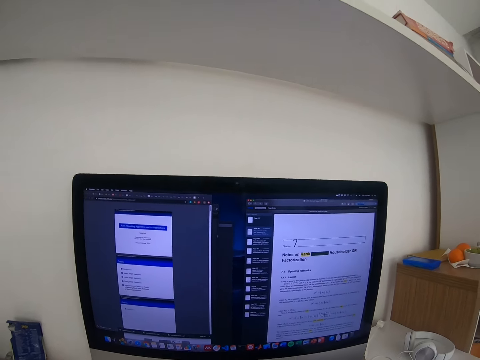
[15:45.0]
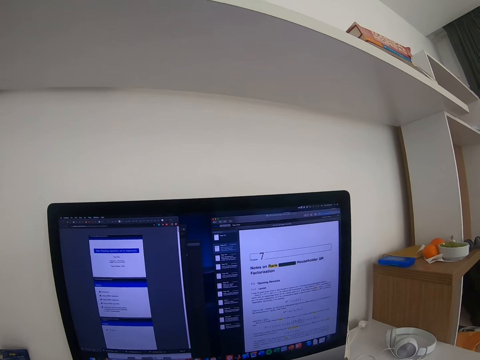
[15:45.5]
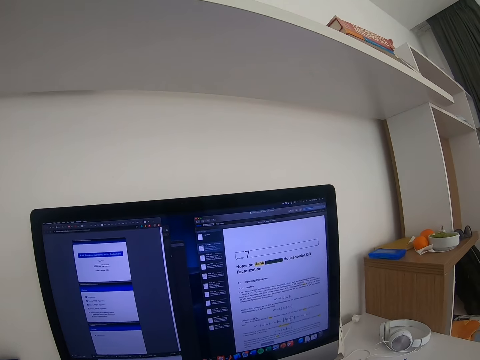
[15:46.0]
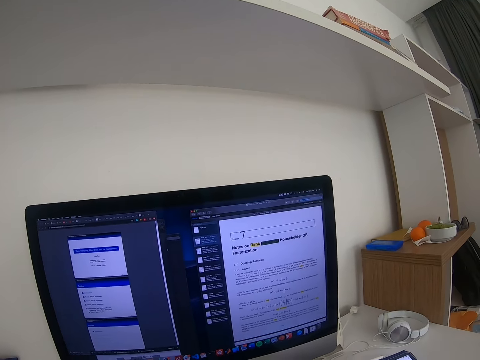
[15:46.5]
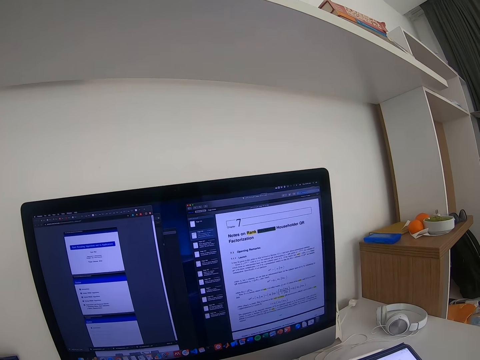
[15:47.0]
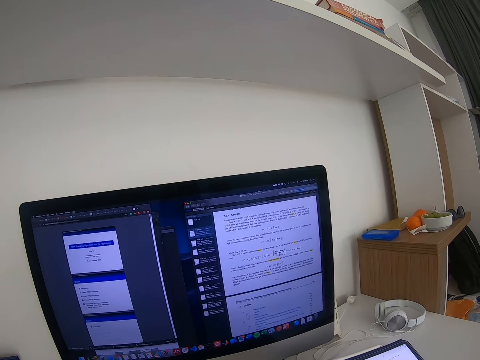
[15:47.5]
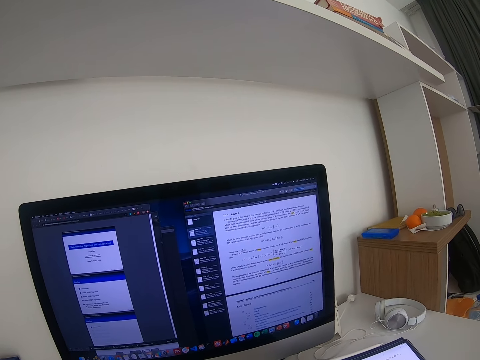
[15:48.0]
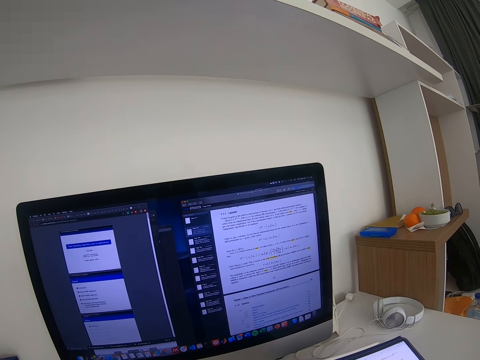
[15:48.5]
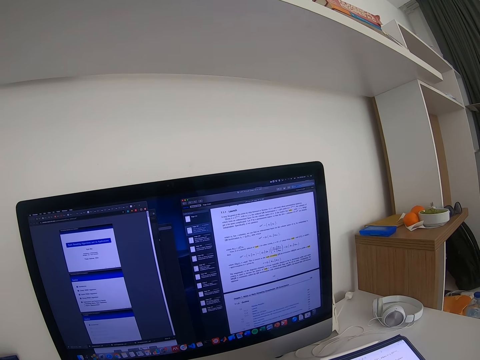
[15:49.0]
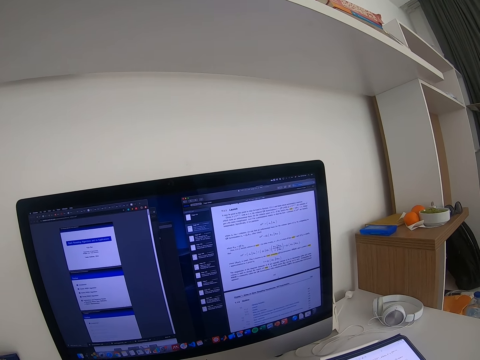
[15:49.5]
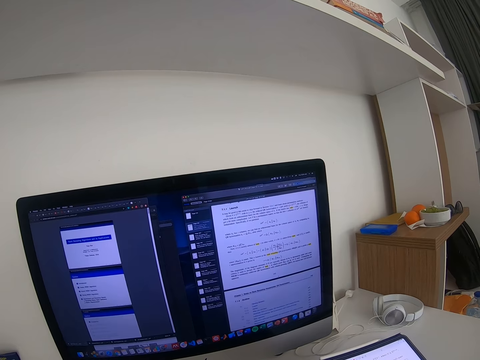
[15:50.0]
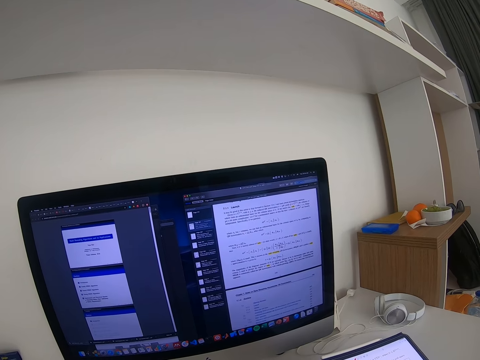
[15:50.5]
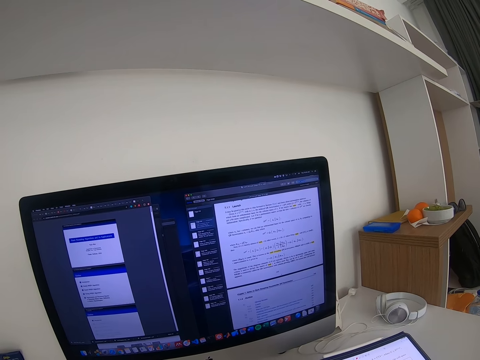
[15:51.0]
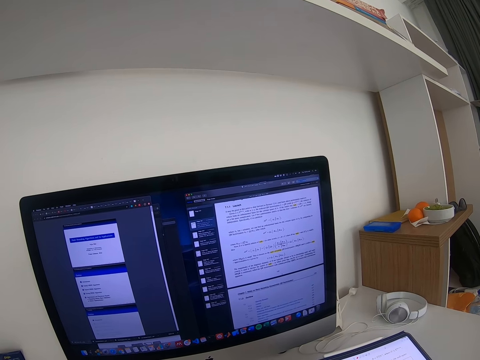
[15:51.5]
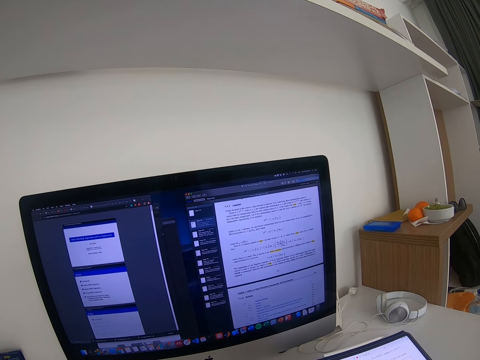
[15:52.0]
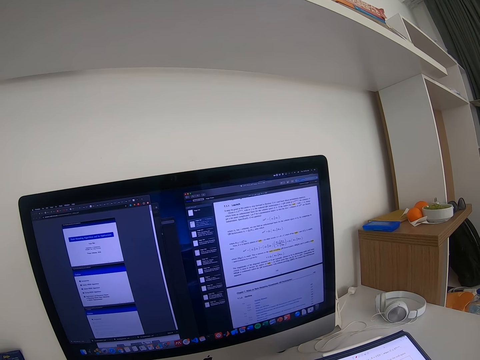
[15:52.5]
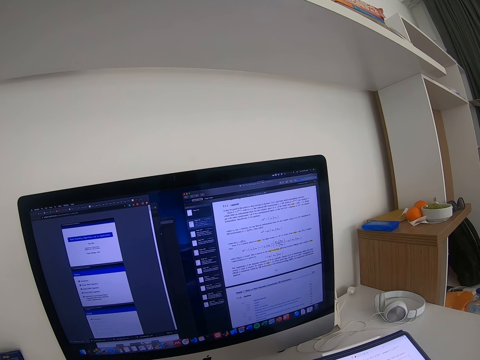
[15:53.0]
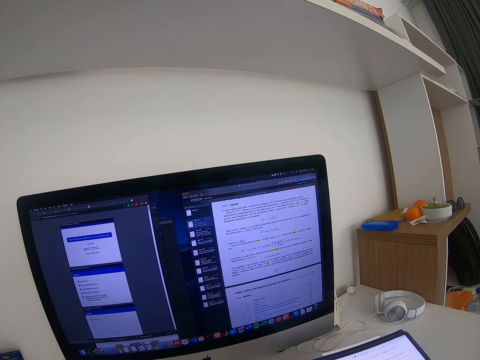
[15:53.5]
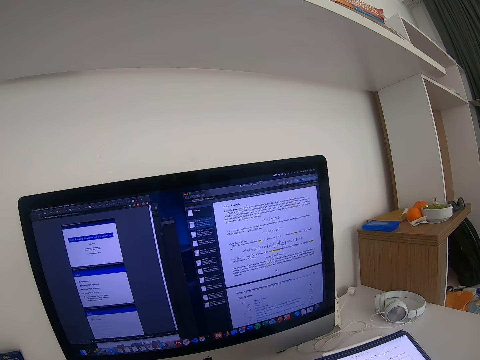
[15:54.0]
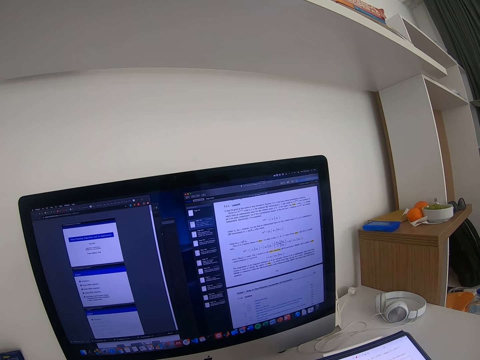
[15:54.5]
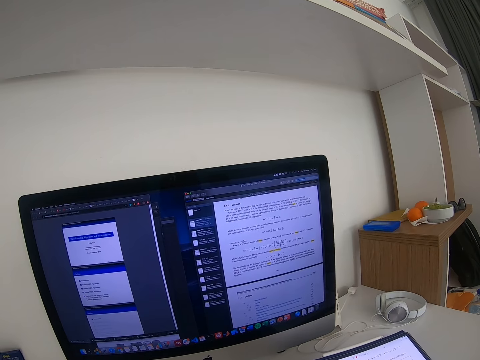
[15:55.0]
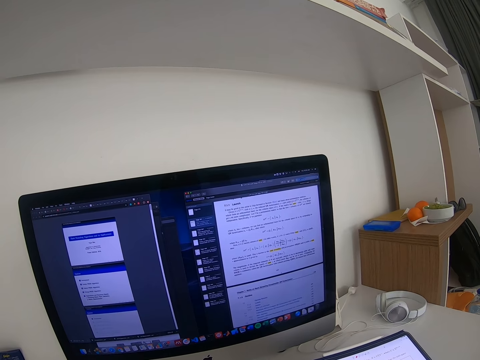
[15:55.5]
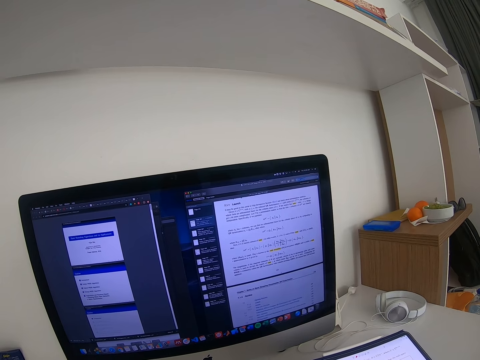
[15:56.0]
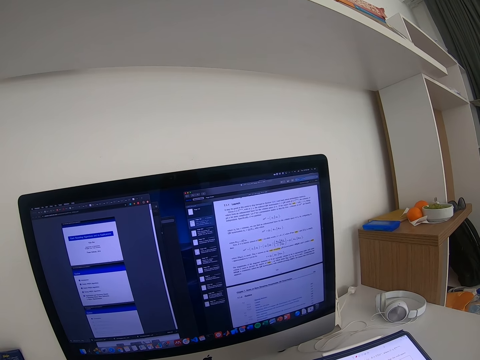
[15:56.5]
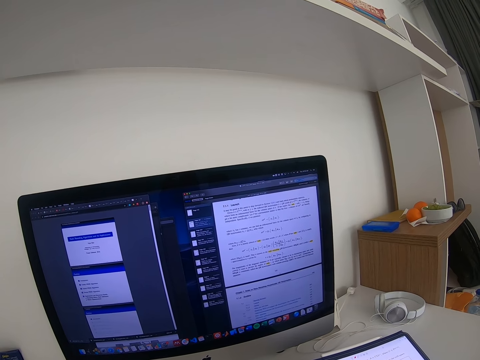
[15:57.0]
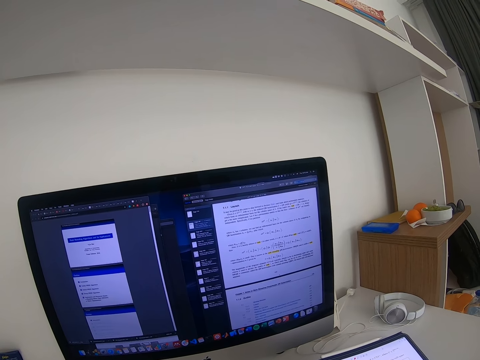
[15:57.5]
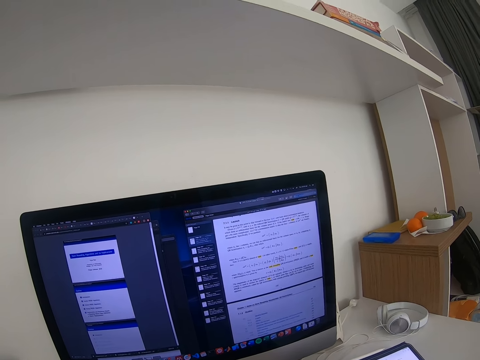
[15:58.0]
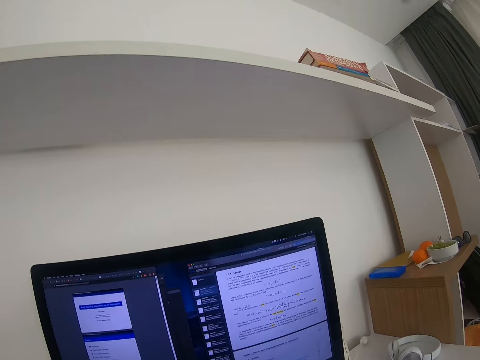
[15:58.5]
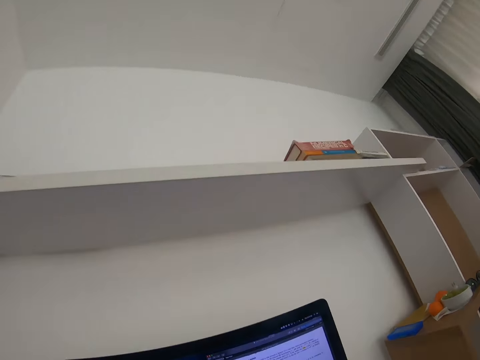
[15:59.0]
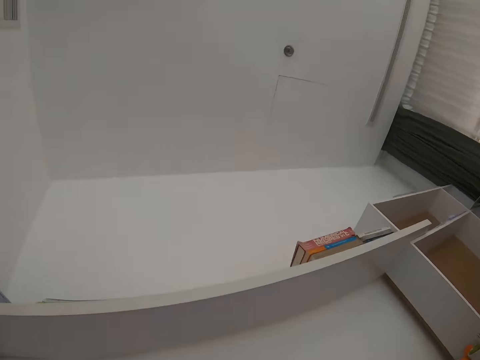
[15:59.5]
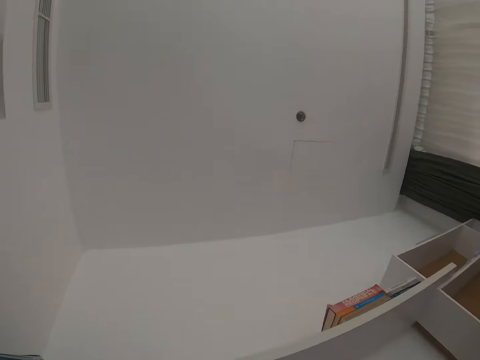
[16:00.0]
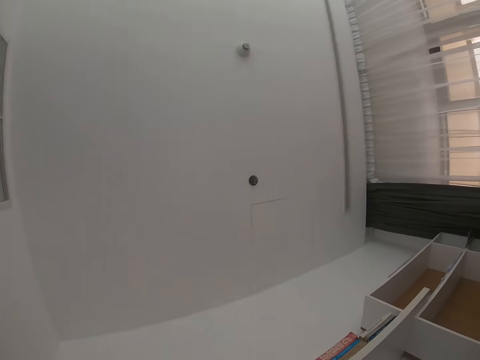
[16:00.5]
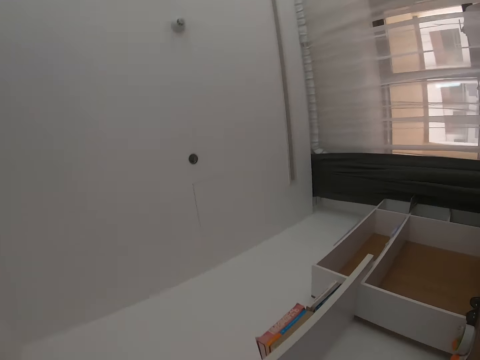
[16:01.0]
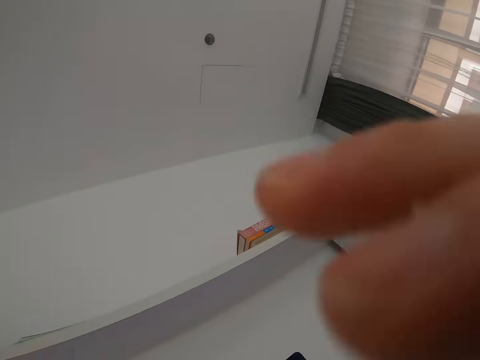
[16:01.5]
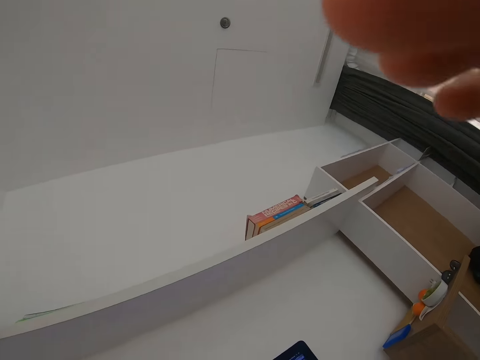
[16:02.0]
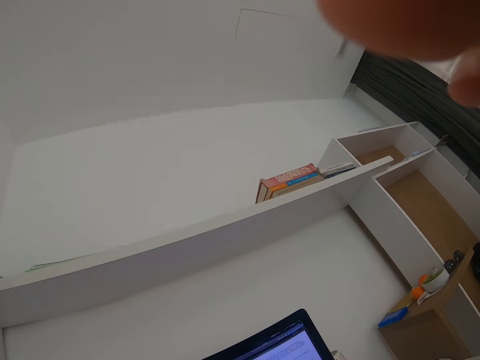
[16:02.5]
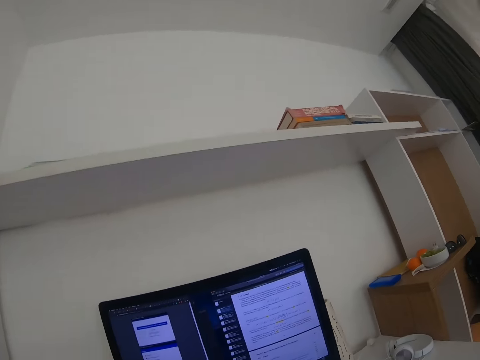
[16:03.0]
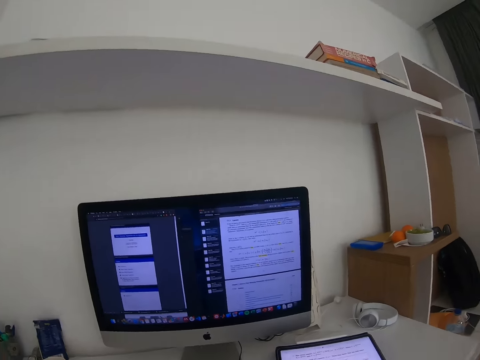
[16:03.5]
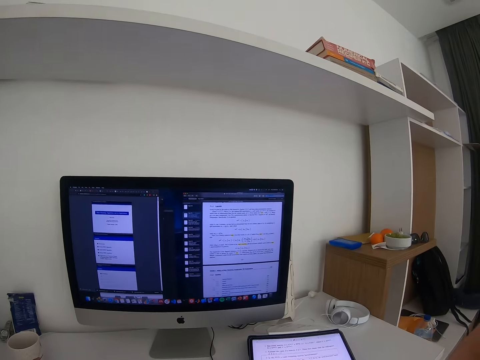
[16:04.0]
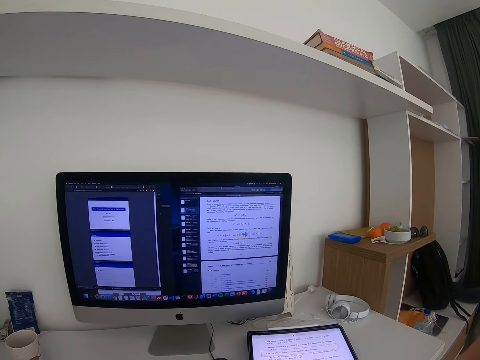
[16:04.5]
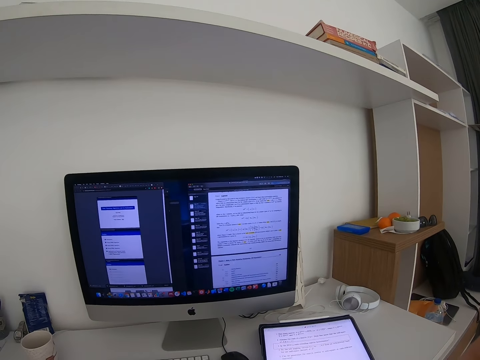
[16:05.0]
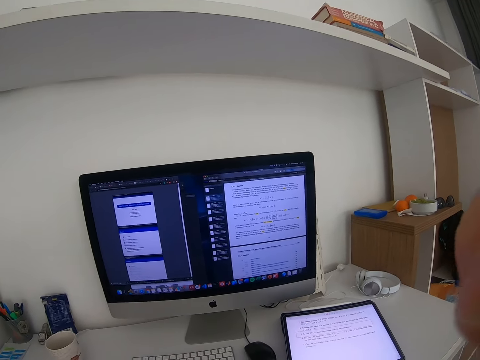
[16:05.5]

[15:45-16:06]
The camera wearer operates the desktop with a mouse. She reads the notes in the desktop. She looks around the room. She yawns. She adjusts the camera with her right hand. She reads the notes in the desktop.
